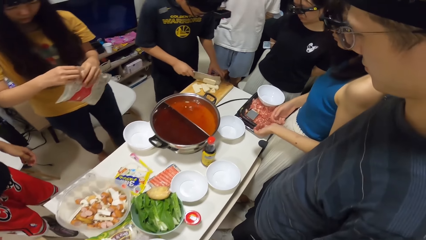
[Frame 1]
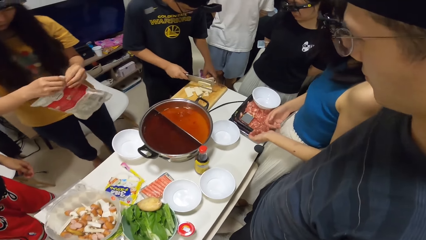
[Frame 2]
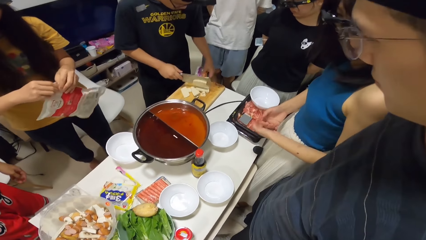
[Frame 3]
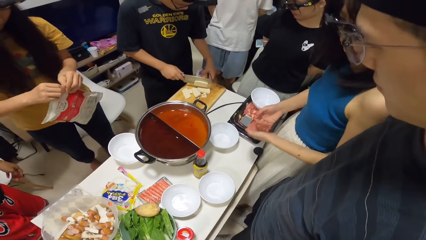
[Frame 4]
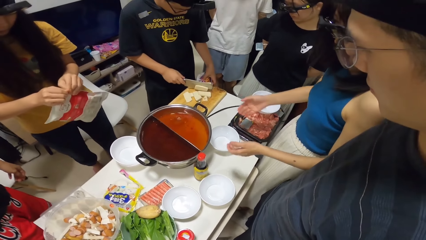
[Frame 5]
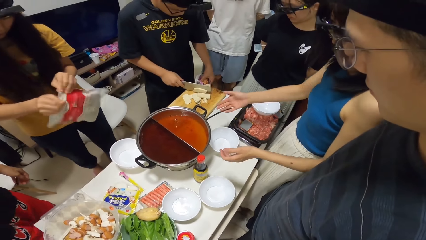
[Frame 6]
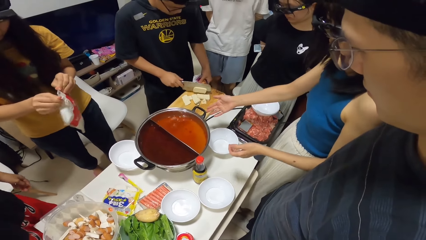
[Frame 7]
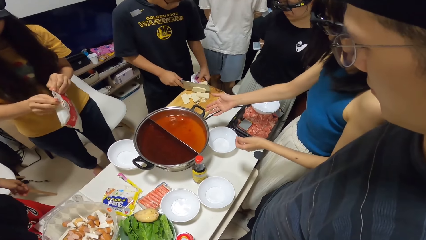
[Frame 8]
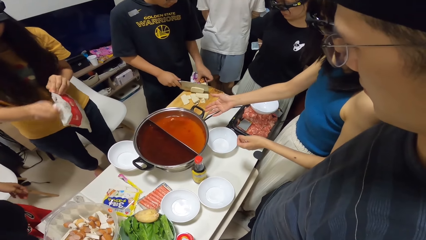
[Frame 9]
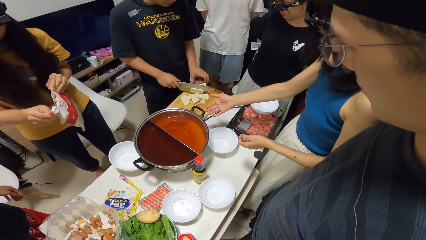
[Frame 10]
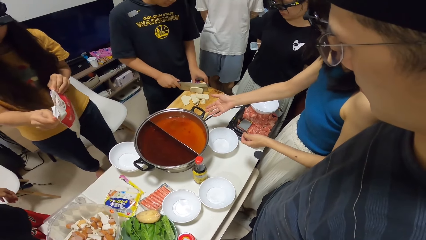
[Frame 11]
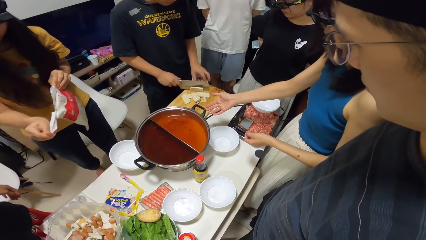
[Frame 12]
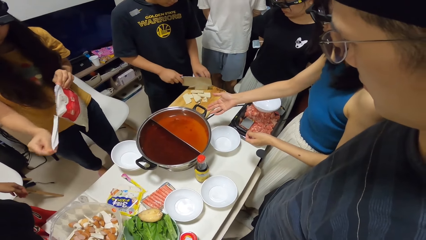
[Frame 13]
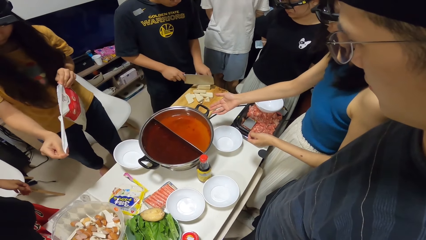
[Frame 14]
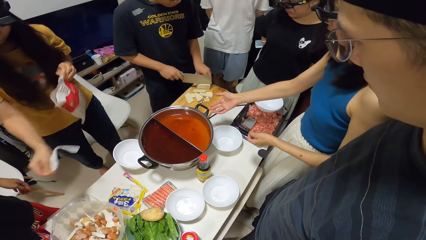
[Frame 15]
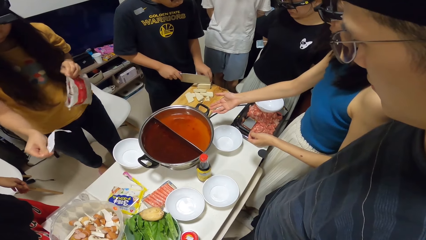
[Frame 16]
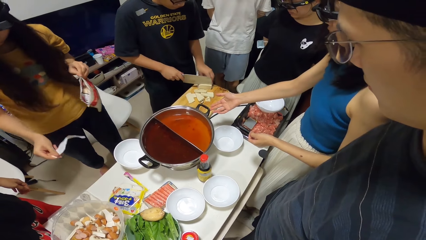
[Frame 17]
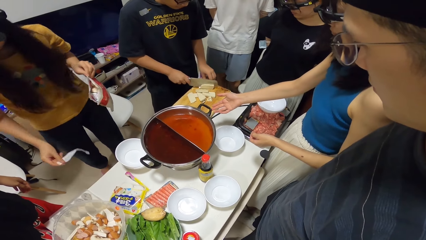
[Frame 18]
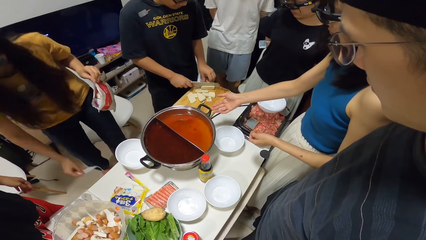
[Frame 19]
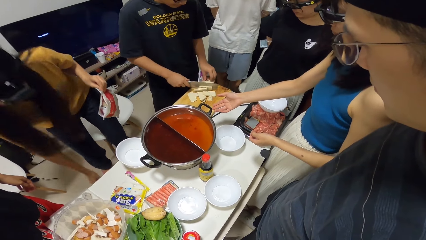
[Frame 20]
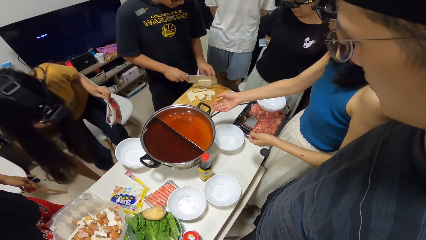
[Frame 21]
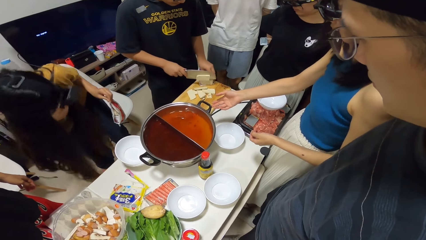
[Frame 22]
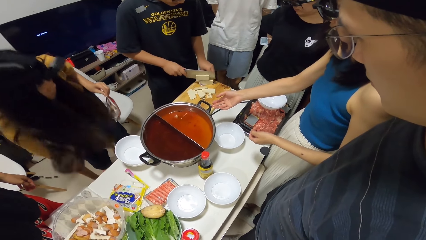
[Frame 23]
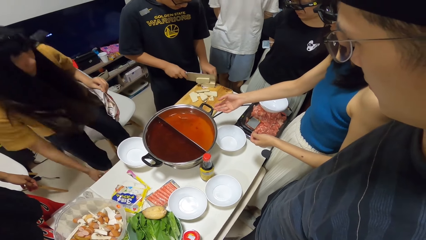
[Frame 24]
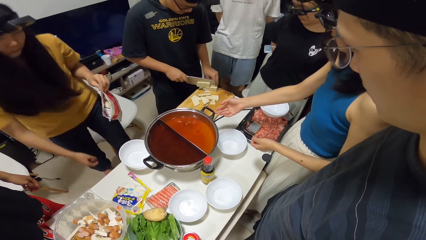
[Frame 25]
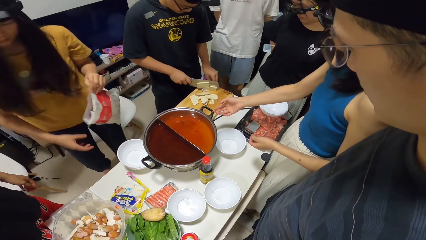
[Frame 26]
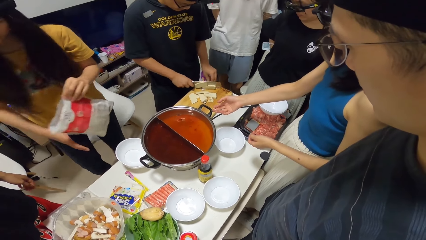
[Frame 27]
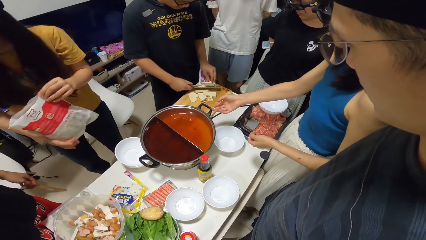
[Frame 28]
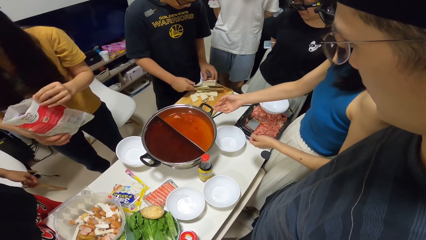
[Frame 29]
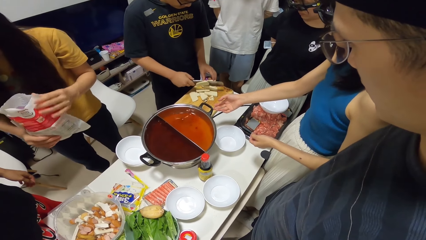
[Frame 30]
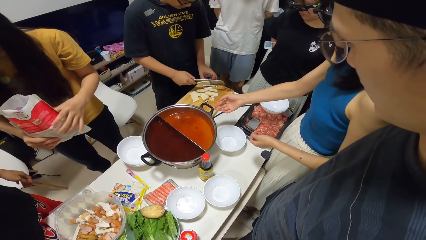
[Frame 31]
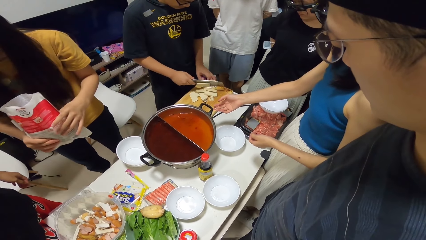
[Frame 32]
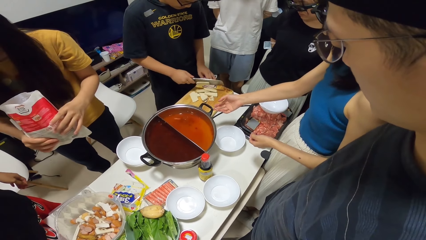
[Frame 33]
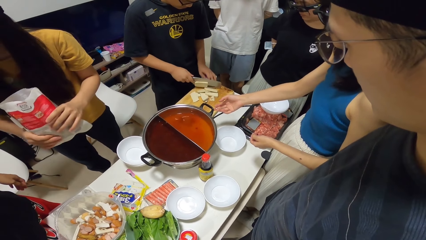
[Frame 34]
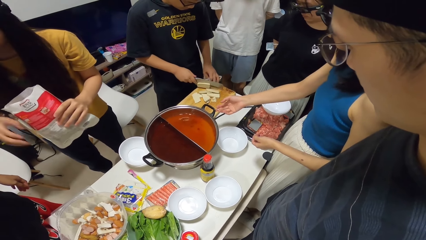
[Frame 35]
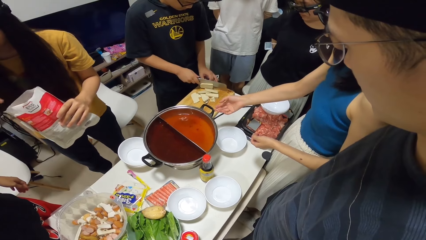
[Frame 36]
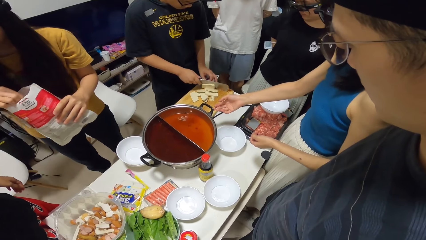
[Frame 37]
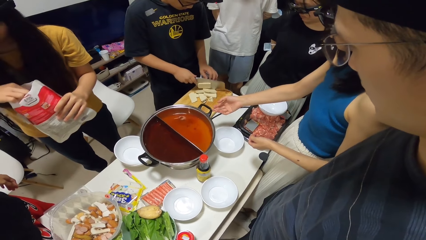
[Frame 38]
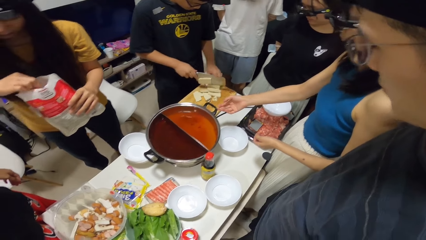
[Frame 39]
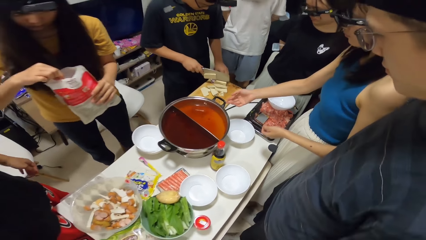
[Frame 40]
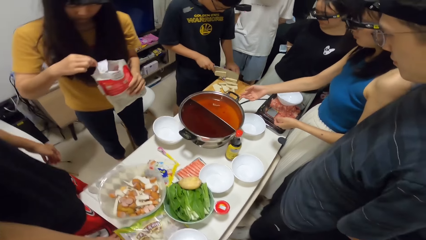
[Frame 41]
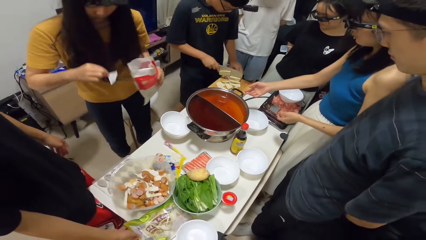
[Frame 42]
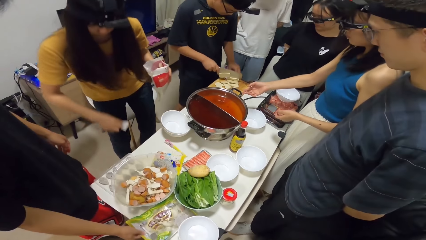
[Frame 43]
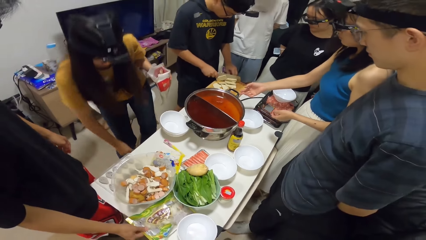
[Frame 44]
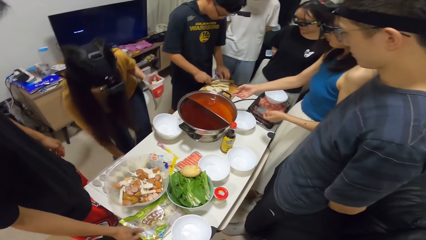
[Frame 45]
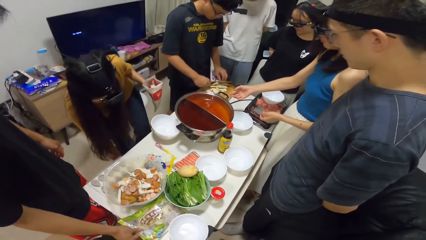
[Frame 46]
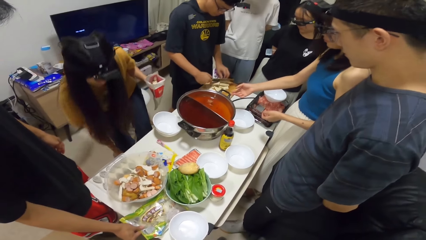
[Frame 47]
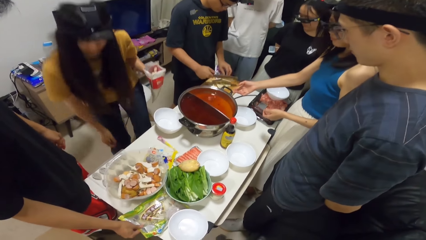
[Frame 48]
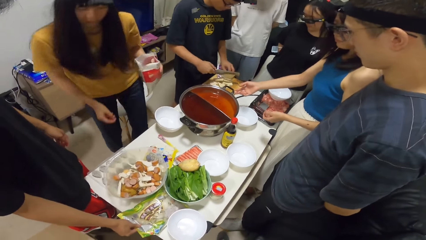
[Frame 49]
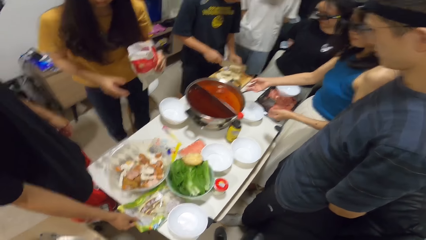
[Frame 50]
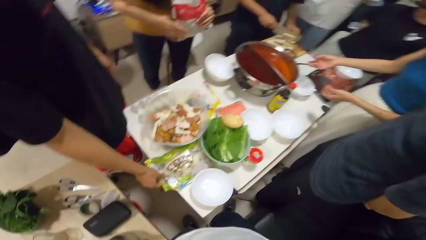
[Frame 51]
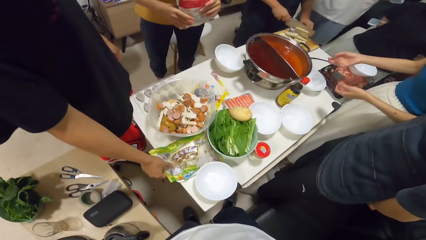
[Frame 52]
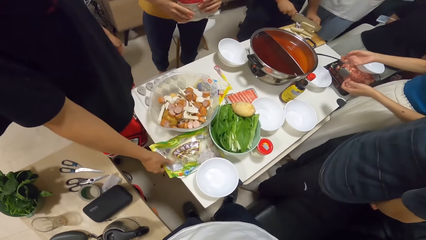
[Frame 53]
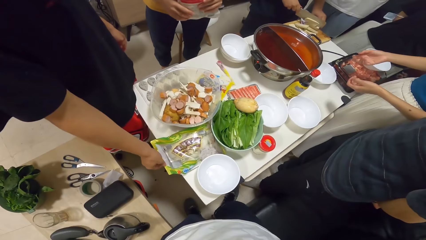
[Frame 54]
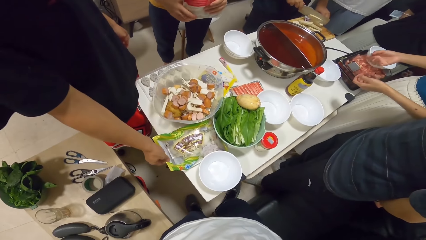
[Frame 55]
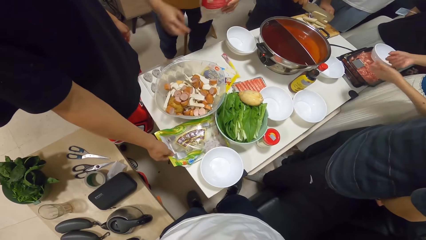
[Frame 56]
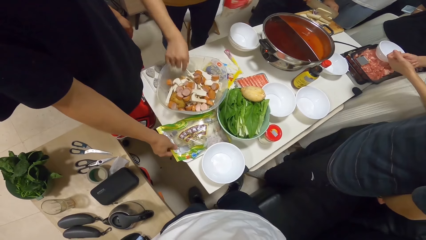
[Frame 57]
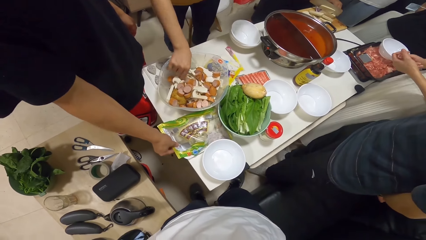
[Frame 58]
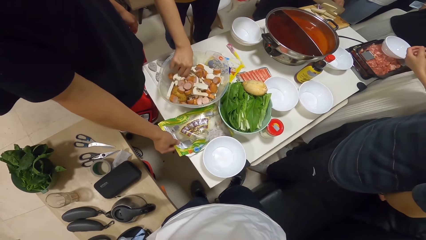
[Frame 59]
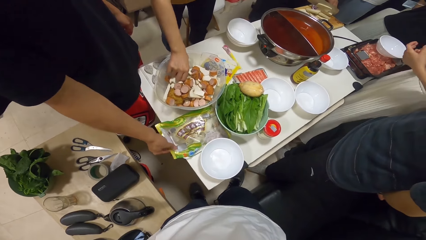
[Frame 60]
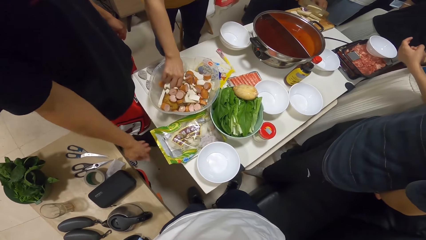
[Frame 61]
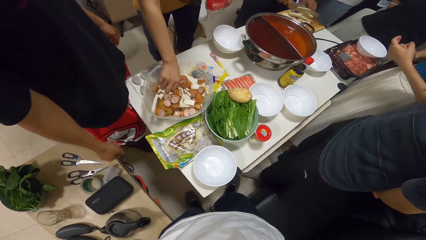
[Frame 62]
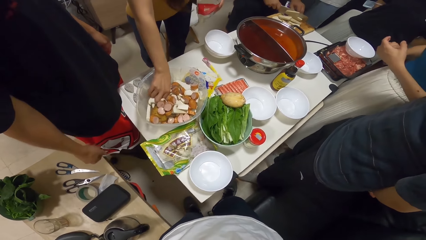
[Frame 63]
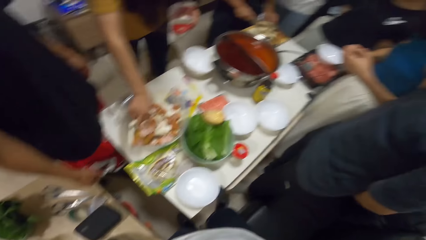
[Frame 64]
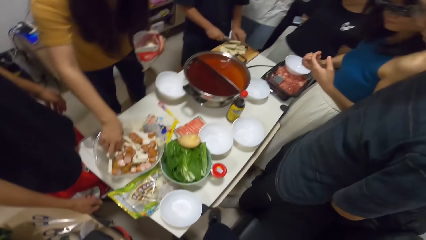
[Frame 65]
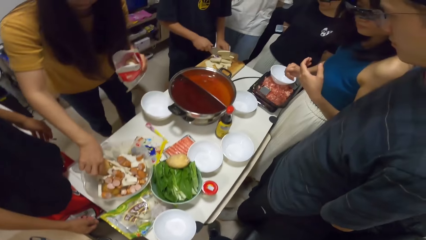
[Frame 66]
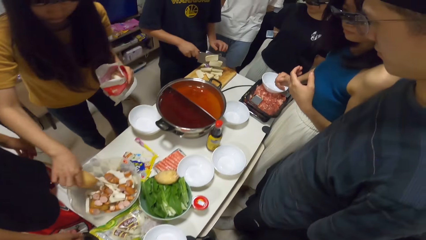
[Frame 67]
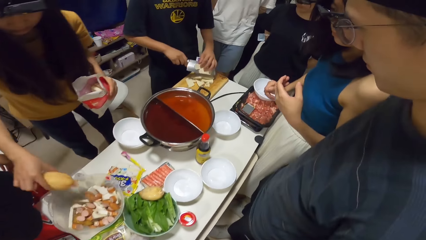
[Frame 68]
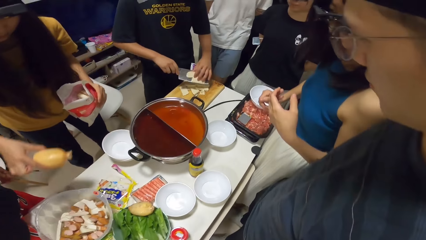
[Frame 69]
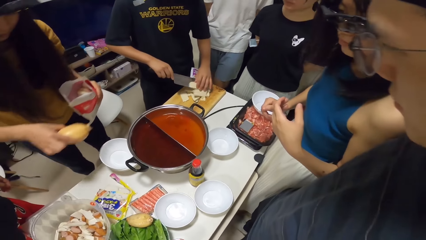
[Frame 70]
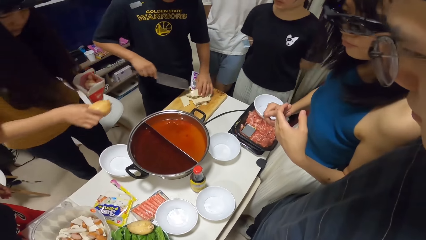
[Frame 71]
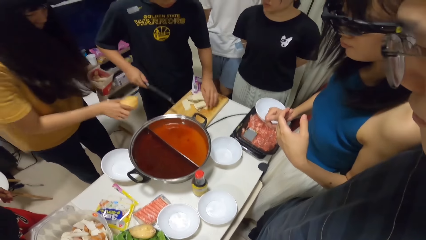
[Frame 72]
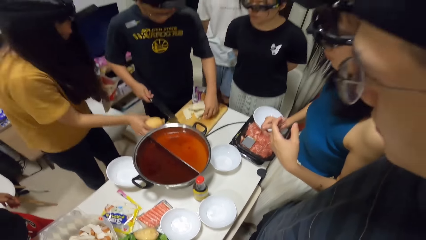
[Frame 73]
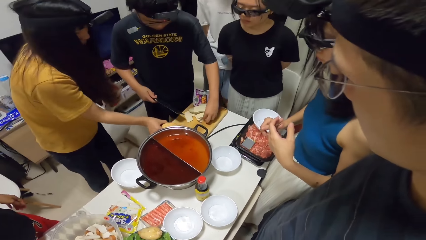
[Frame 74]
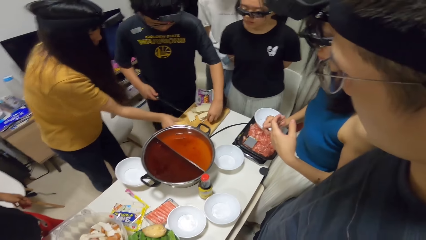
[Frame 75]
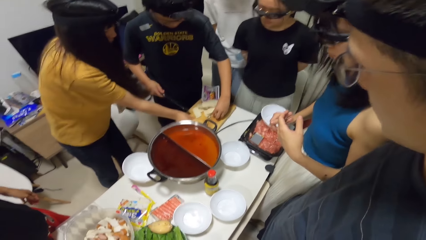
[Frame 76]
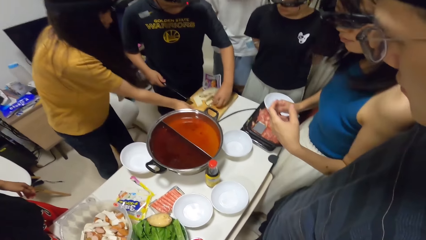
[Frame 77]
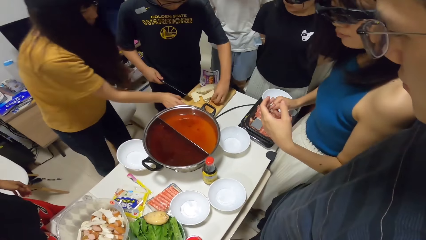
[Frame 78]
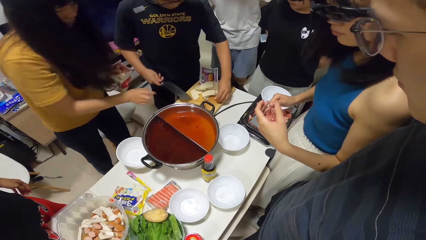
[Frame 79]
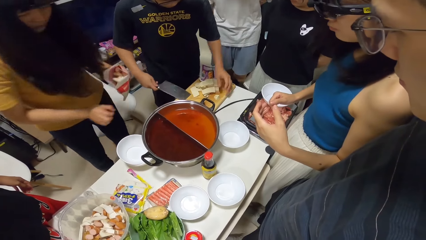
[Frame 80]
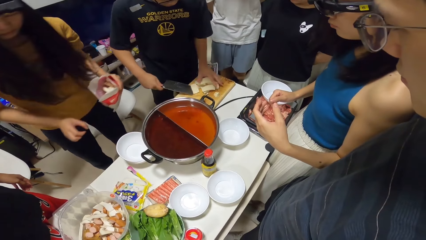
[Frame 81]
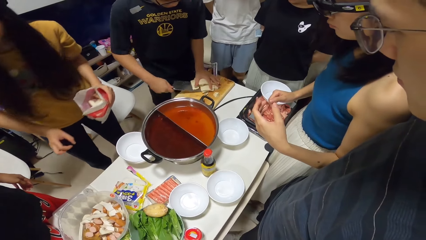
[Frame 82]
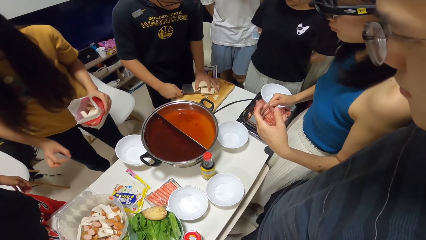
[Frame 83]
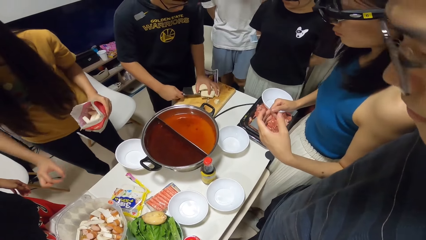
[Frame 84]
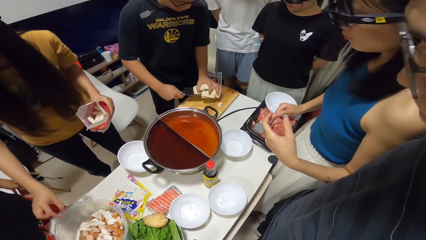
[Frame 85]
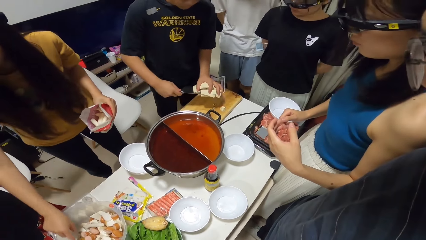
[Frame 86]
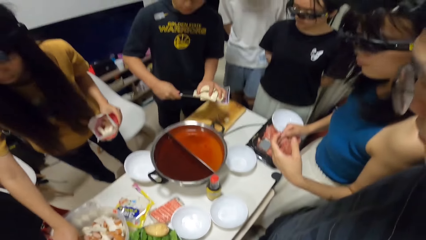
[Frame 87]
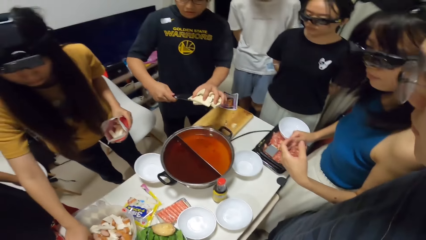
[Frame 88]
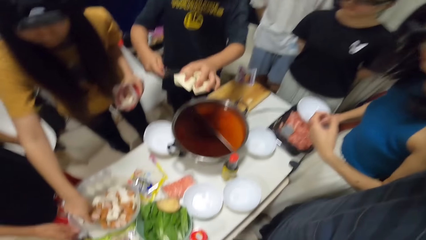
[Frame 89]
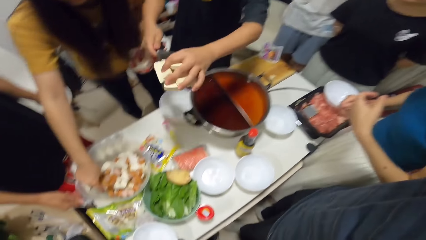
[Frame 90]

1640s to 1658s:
A woman tears the plastic bag with both hands. A man chops food. The woman places the torn part of the plastic bag into the bin. Another woman opens a paper. The first woman removes a piece of potato from the plastic bag with her right hand and places the piece of potato into the bin. The second woman bends down. Another man touches a plastic bag on the table with his right hand. The first man chops food. A third man picks a paper. The second woman picks a potato from the bowl of potatoes with her right hand. The first man chops food. The second woman gives the first man the potato and places the potato onto the chopping board. A fourth man carries the sliced cheese with the cleaver and his left hand.
